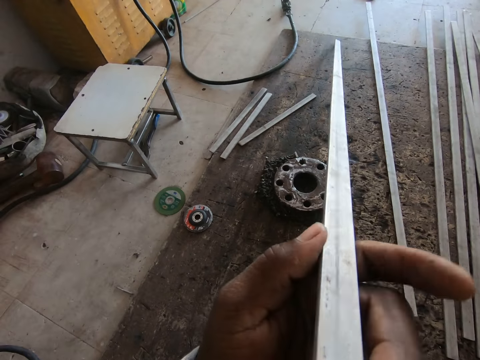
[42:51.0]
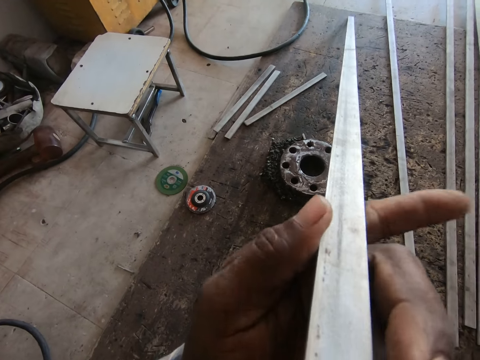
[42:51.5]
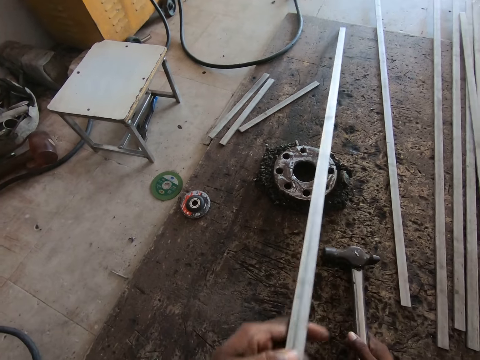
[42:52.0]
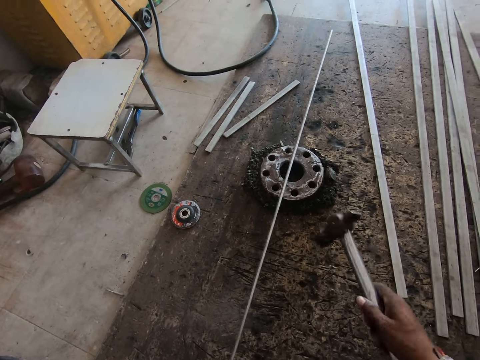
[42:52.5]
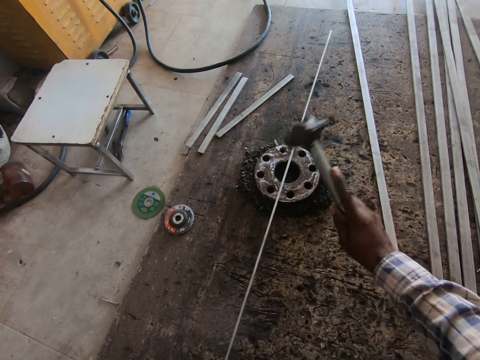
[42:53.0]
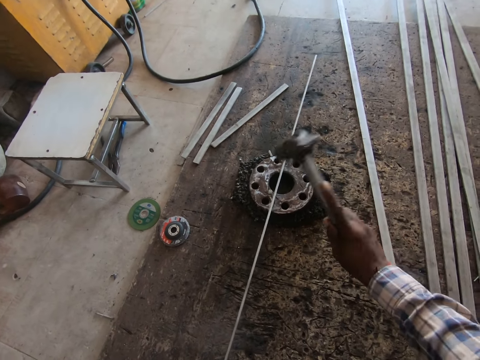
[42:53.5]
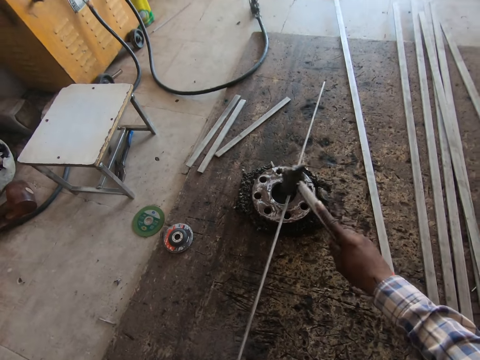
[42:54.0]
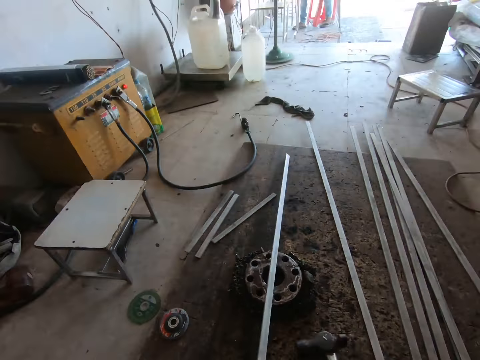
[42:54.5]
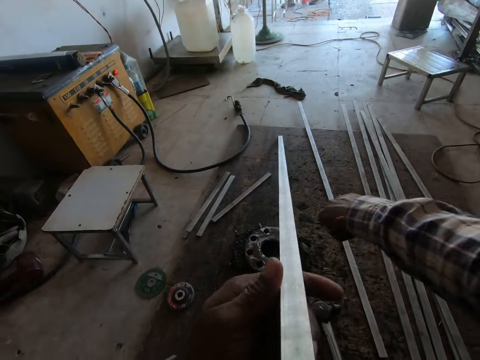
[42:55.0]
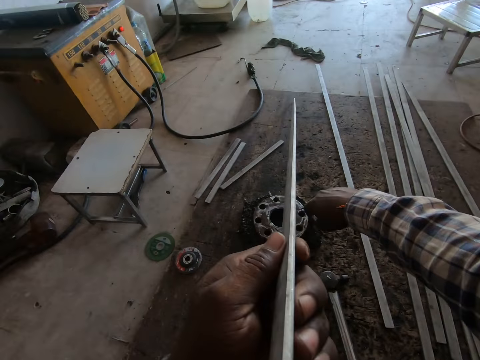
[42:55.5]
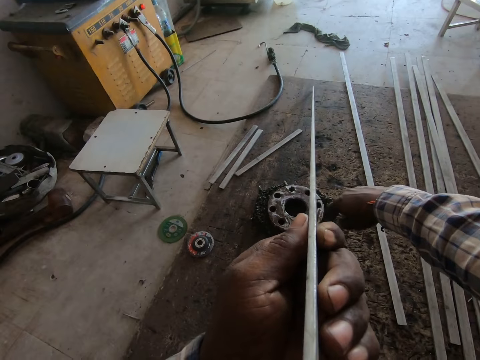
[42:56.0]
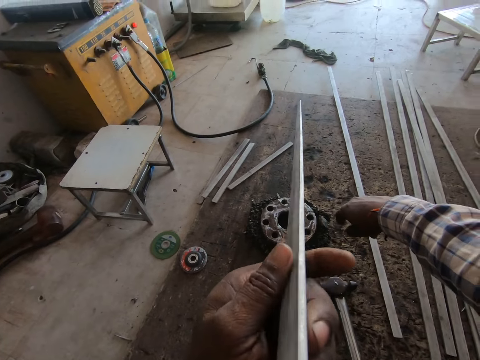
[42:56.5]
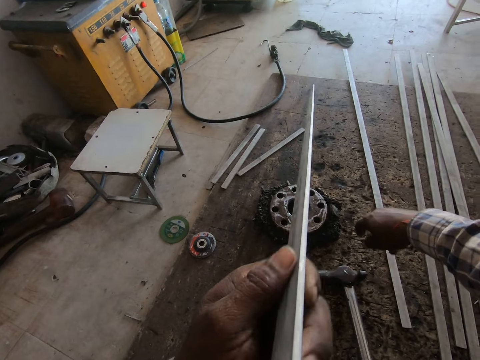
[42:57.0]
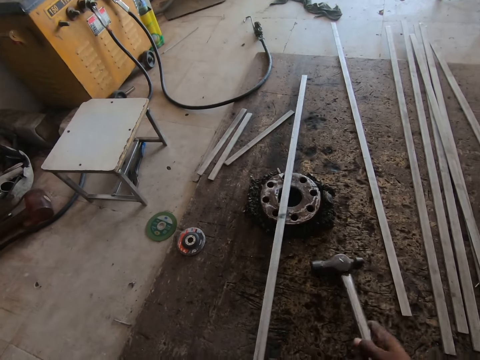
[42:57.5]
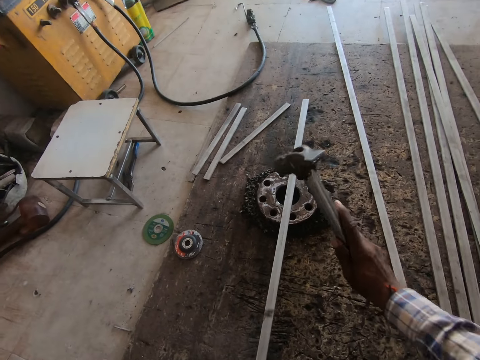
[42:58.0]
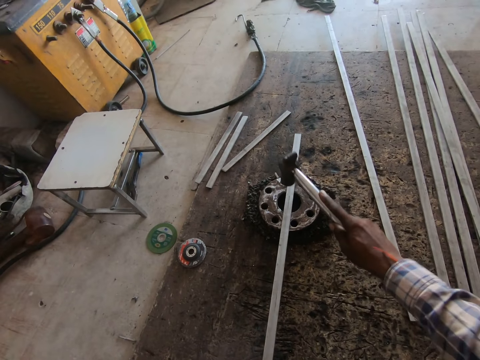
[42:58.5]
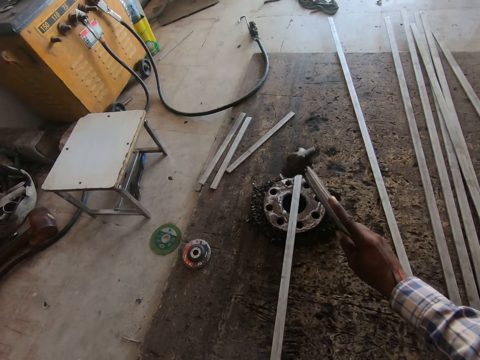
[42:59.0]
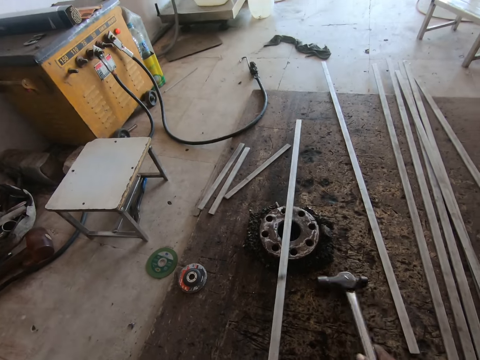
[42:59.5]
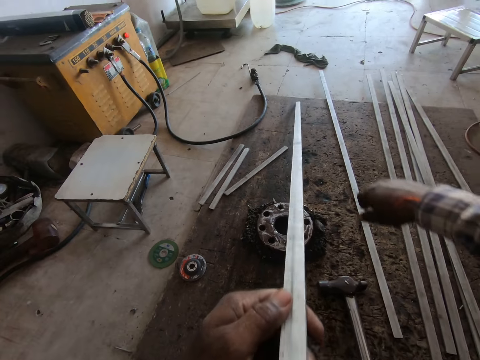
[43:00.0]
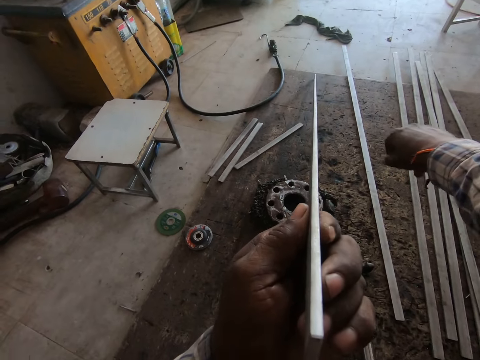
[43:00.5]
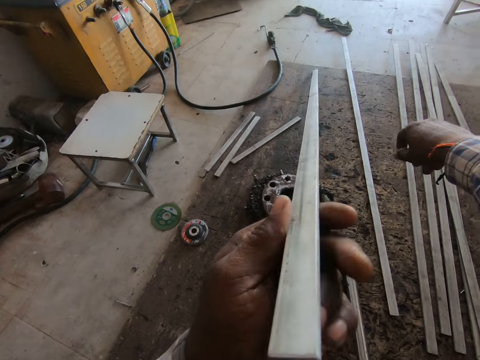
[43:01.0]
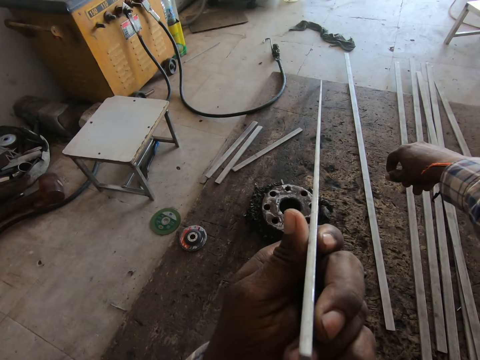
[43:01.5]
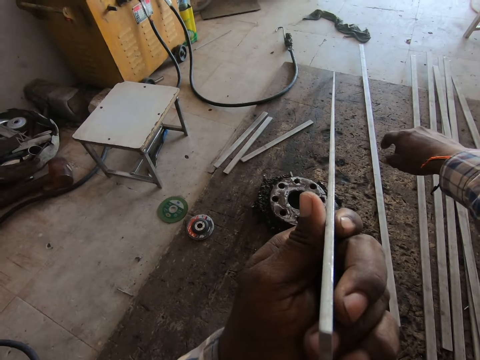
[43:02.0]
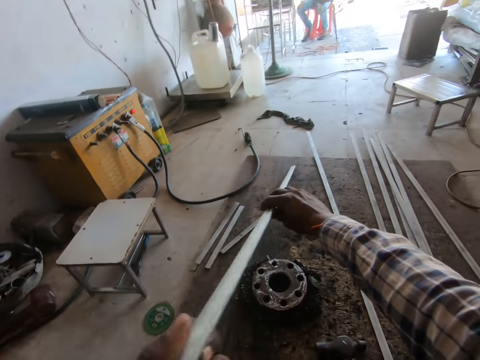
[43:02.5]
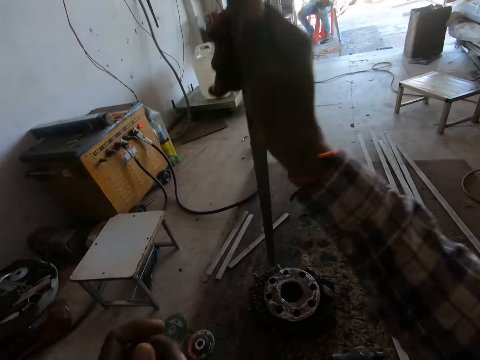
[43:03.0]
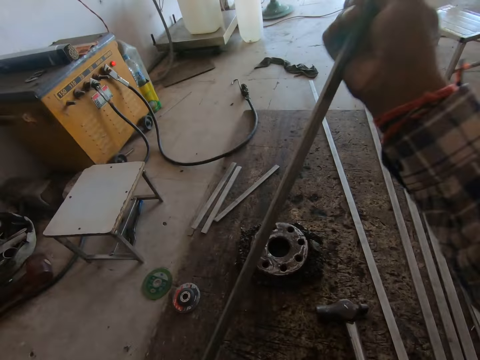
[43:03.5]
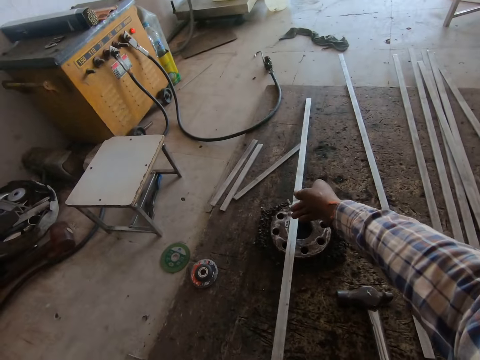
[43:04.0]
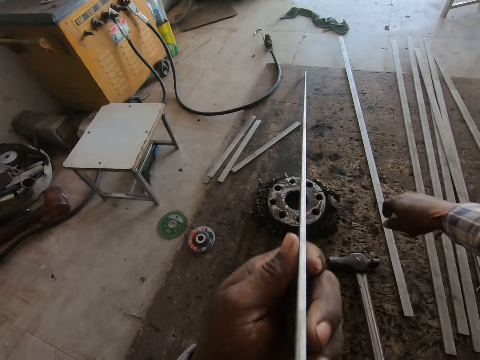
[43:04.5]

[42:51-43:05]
The camera wearer looks at the metal bar. They pick up a hammer. They hit the metal with the hammer. They put down the hammer. They look at the metal bar. They pick up the hammer. They knock the metal bar. They put down the hammer. They look at the metal bar. They turn the metal to the other side.

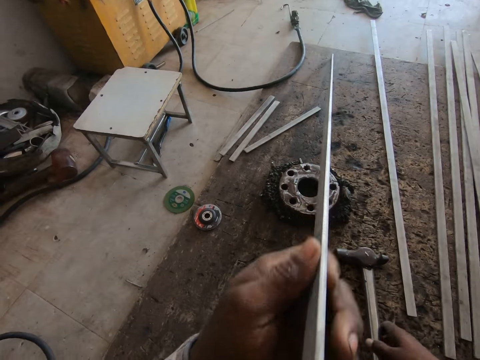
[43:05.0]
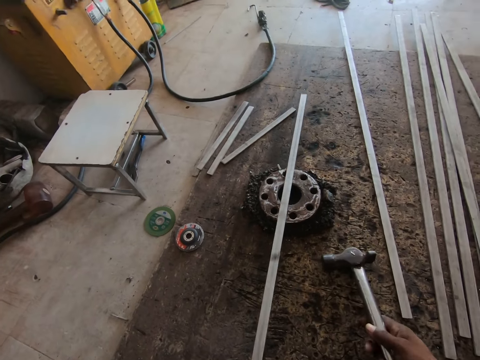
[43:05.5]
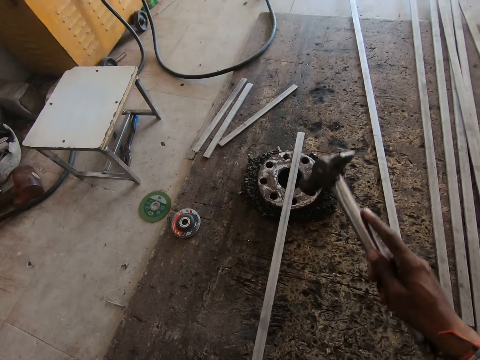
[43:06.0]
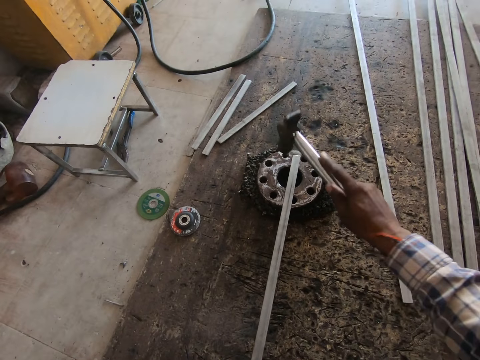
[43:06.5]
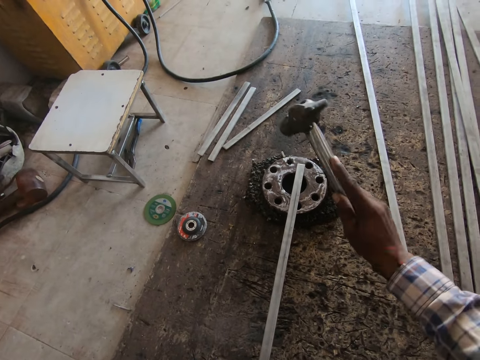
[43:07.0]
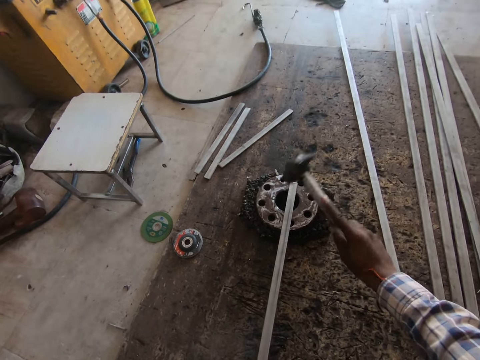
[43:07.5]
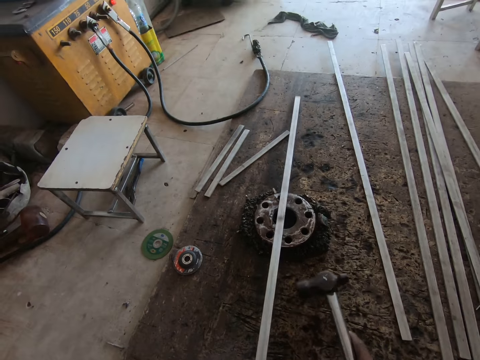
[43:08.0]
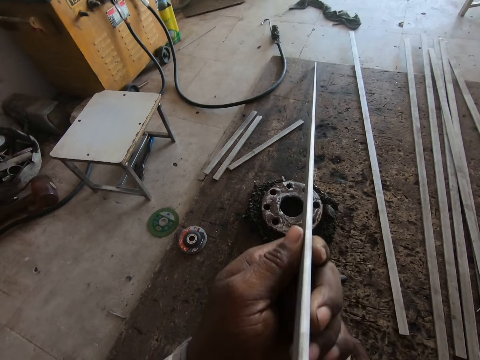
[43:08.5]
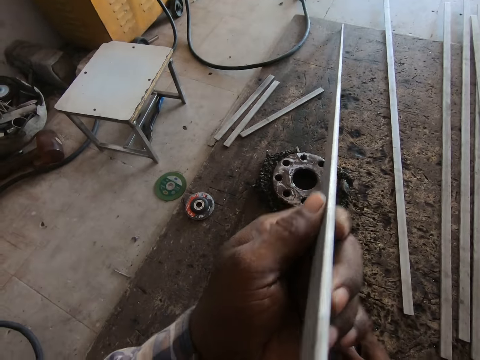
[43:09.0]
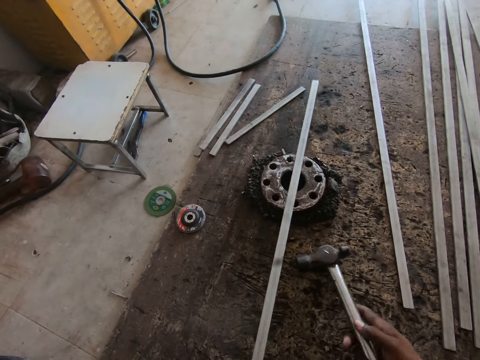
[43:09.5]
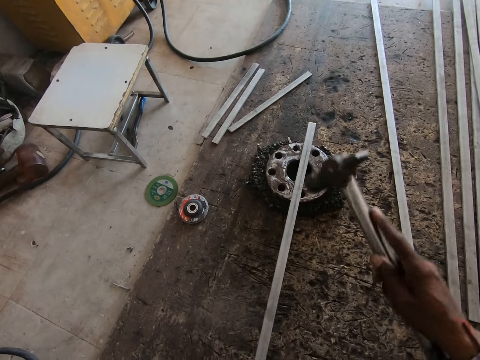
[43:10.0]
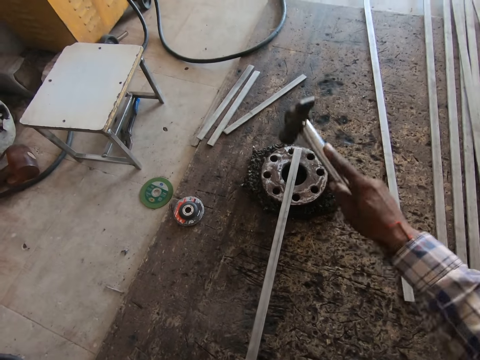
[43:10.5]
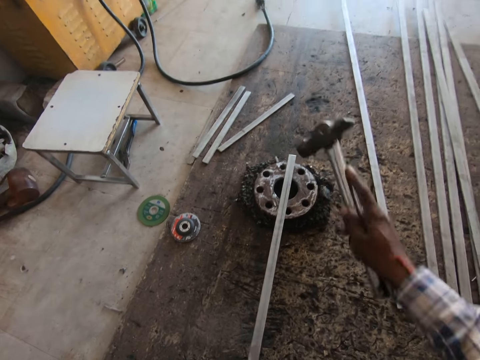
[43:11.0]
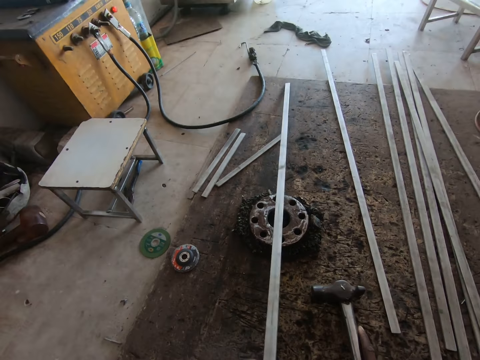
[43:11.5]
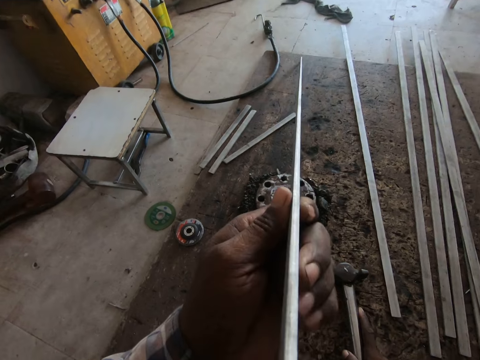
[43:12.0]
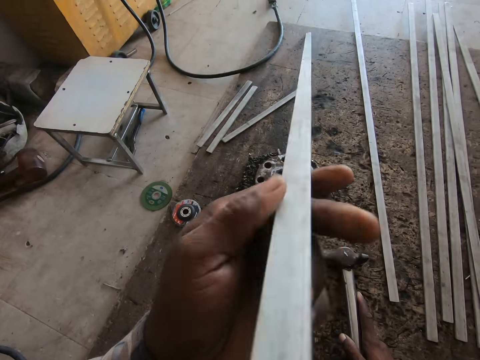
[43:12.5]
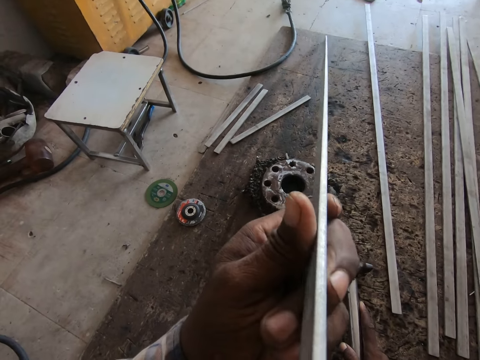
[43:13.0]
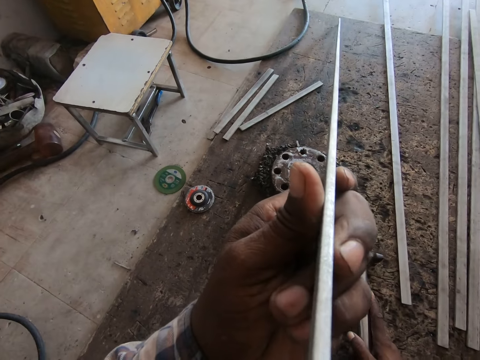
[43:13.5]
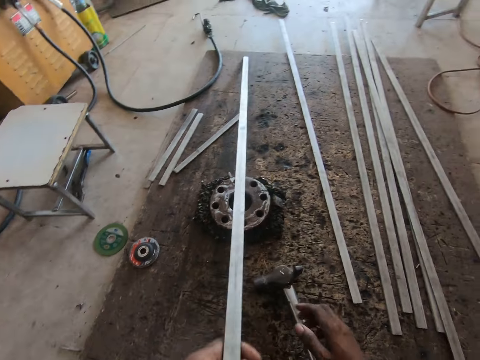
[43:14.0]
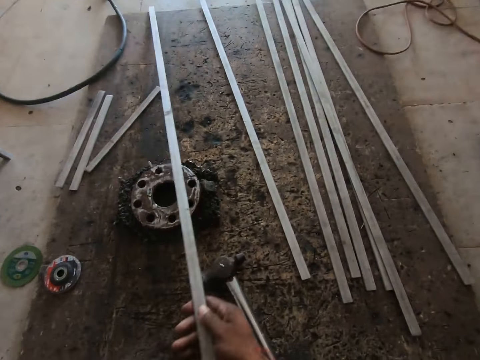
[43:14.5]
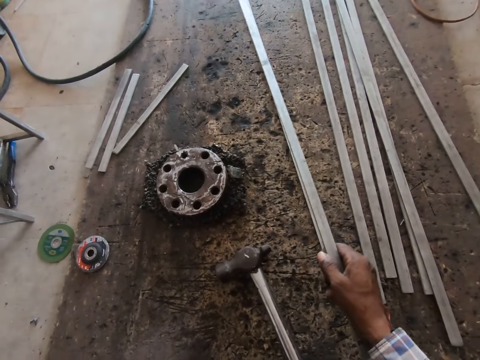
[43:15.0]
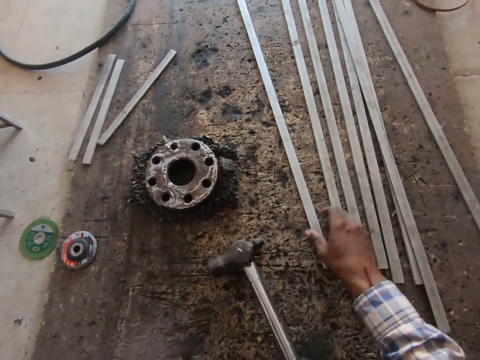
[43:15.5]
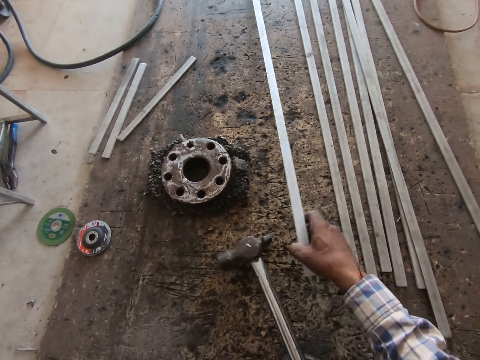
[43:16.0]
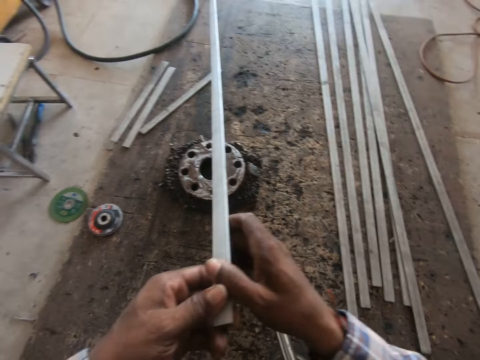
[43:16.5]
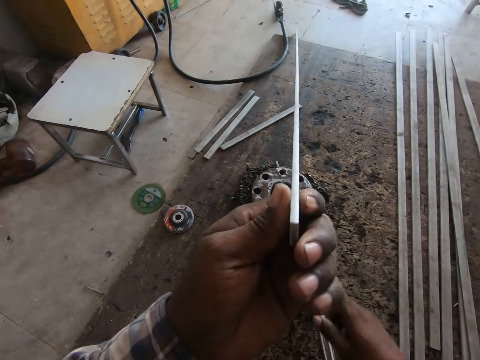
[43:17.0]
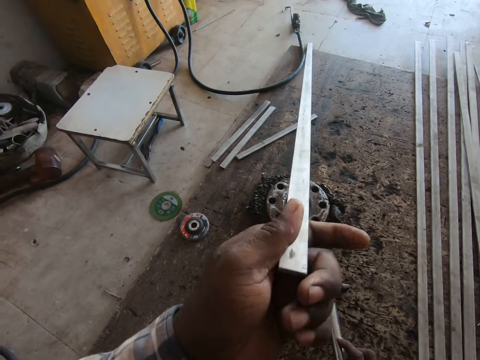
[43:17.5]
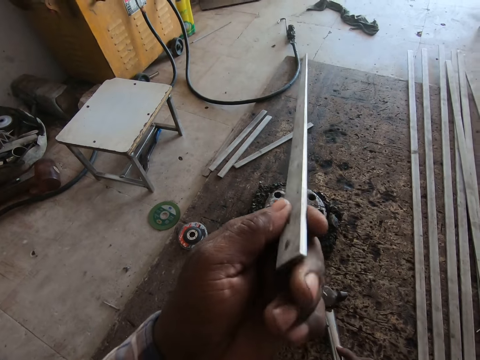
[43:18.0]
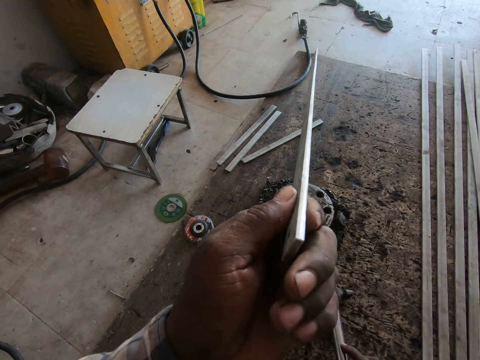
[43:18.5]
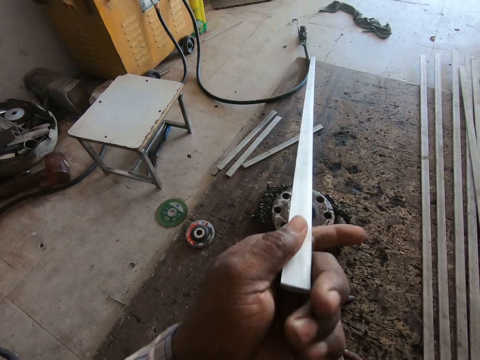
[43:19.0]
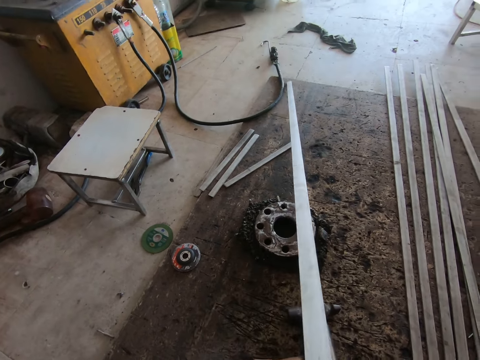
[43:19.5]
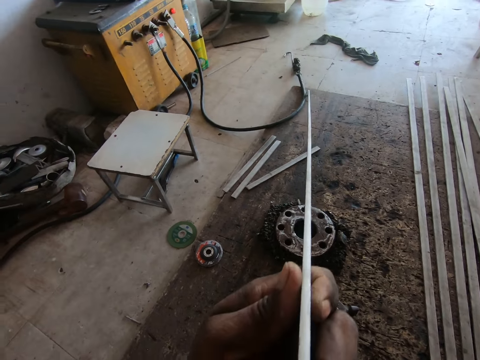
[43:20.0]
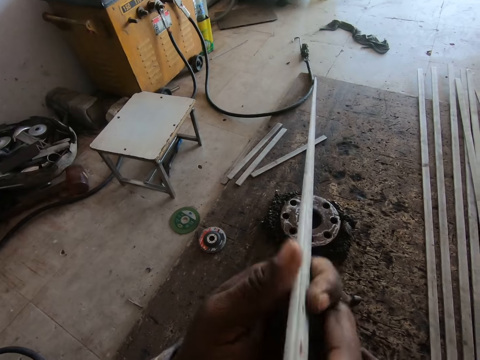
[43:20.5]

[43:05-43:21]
The camera wearer looks at the metal. They pick up a hammer. They hit the metal with the hammer. They look at the metal. They hit the metal with the hammer. They put down the metal. They look at the metal. They drop the metal on the floor. They lift up a piece of metal. They look at the metal.
